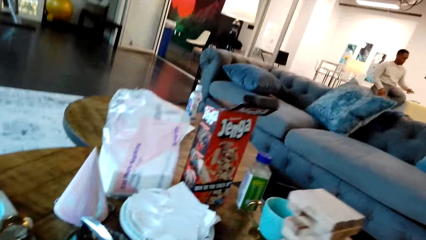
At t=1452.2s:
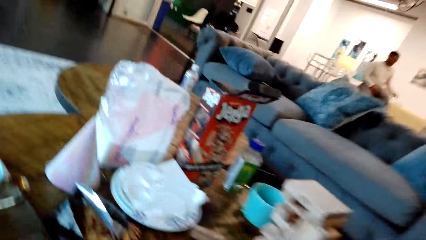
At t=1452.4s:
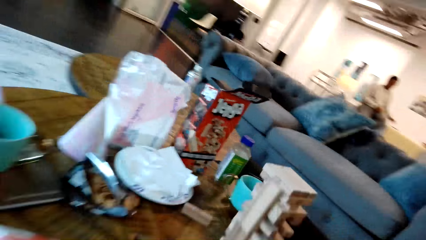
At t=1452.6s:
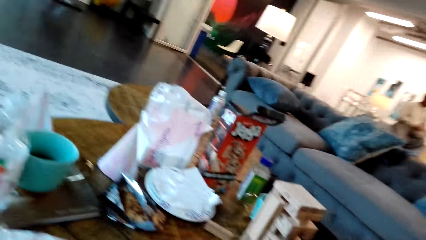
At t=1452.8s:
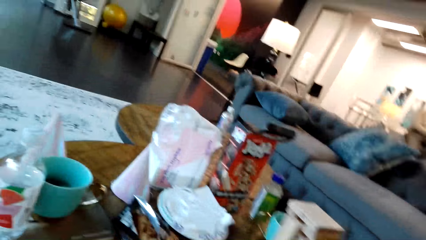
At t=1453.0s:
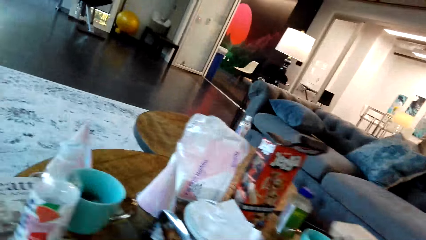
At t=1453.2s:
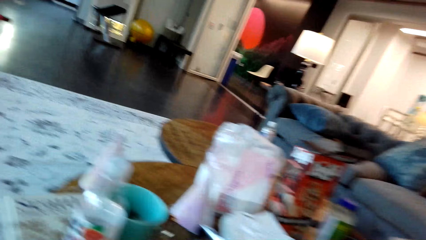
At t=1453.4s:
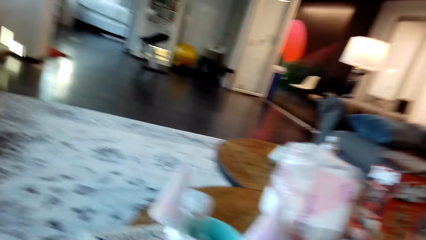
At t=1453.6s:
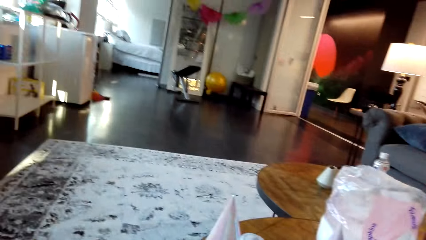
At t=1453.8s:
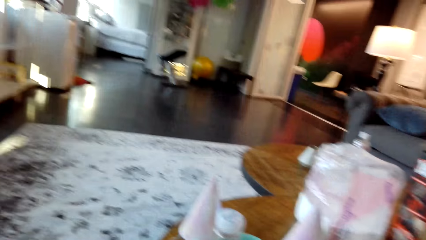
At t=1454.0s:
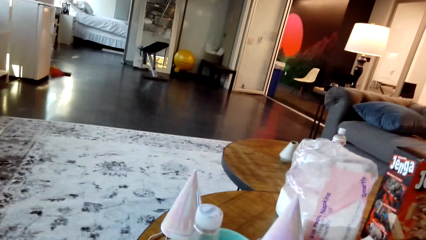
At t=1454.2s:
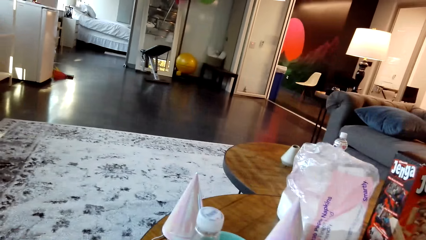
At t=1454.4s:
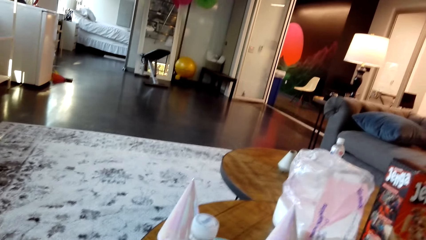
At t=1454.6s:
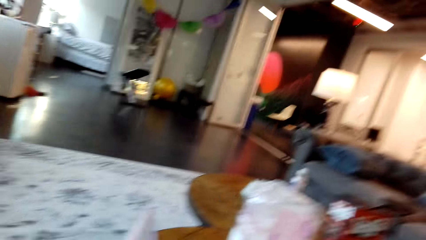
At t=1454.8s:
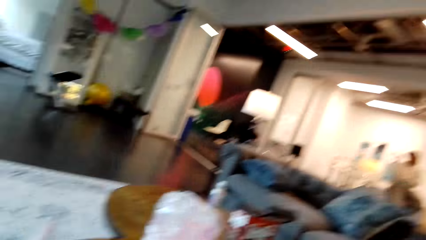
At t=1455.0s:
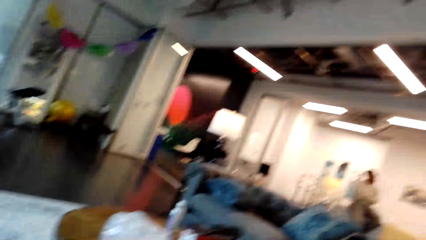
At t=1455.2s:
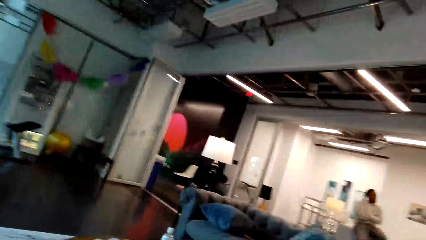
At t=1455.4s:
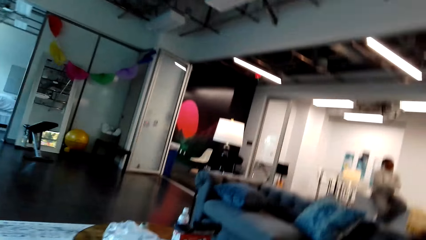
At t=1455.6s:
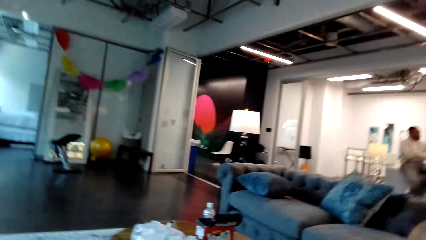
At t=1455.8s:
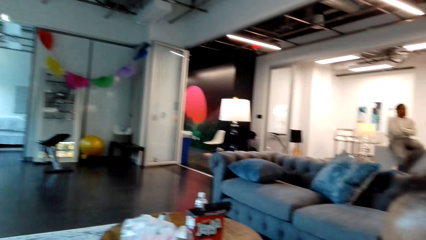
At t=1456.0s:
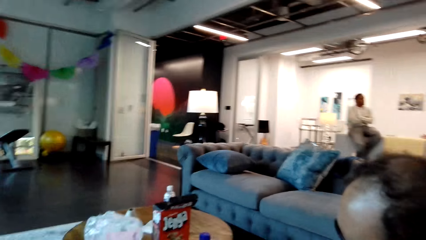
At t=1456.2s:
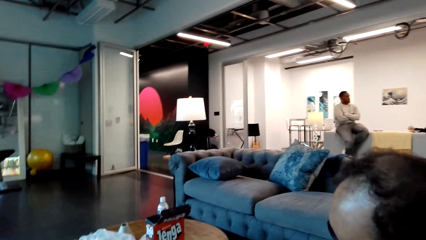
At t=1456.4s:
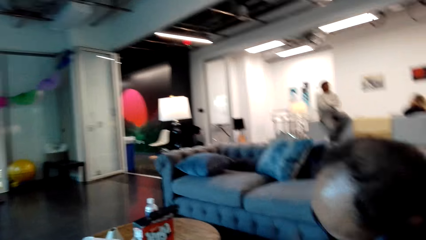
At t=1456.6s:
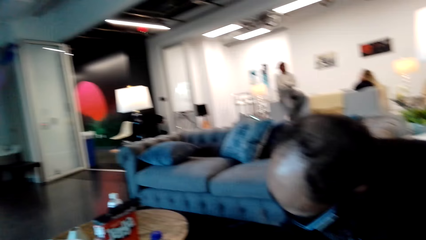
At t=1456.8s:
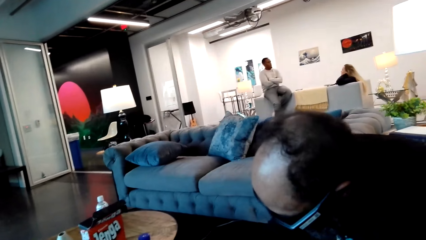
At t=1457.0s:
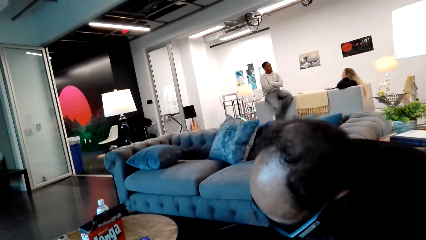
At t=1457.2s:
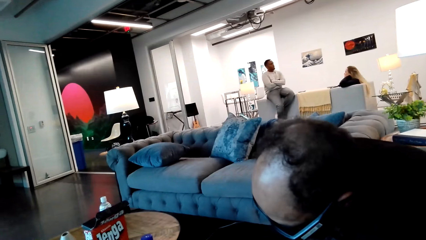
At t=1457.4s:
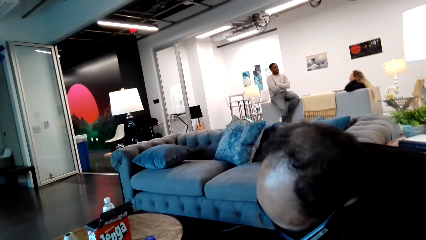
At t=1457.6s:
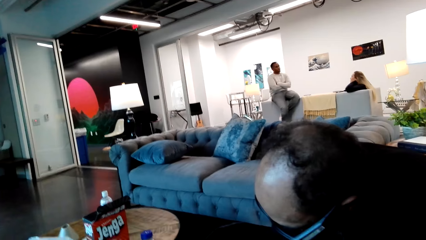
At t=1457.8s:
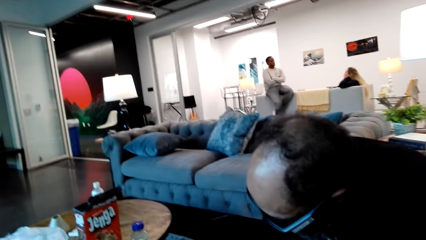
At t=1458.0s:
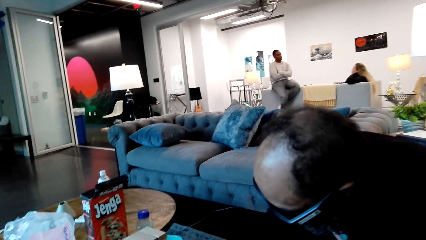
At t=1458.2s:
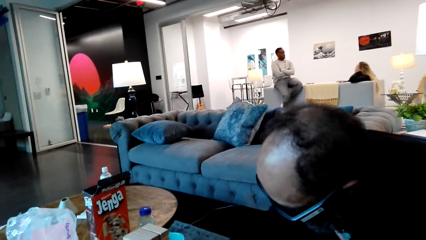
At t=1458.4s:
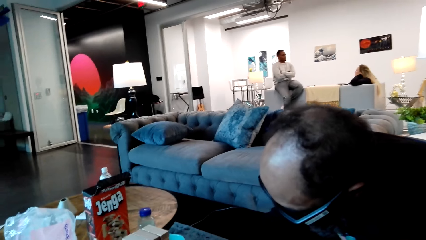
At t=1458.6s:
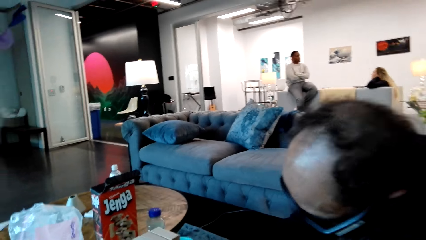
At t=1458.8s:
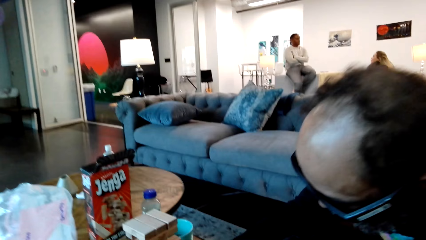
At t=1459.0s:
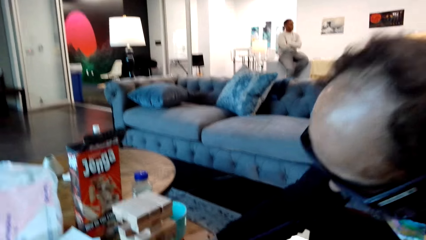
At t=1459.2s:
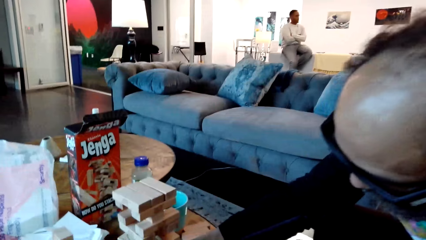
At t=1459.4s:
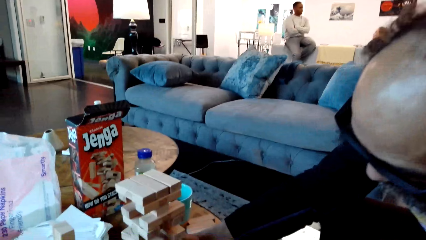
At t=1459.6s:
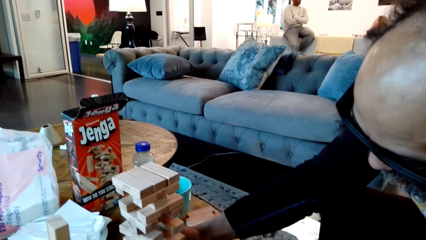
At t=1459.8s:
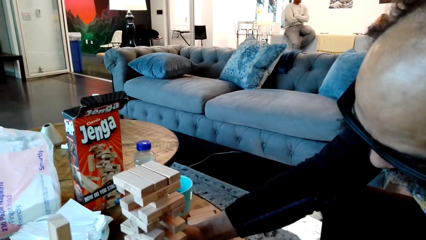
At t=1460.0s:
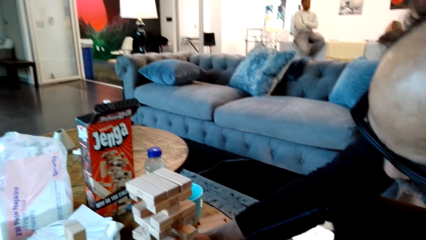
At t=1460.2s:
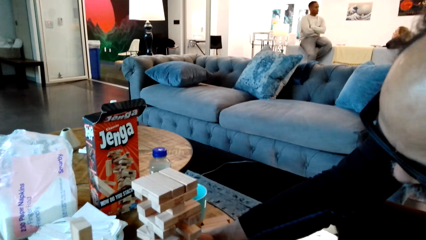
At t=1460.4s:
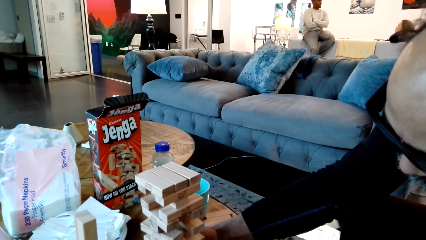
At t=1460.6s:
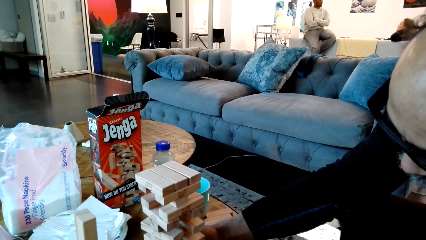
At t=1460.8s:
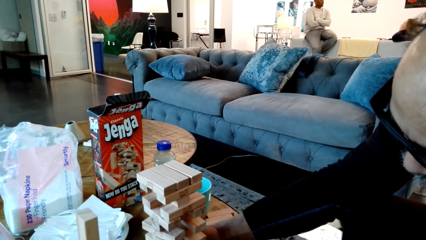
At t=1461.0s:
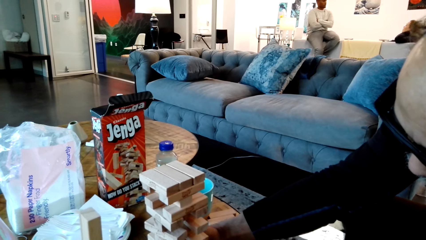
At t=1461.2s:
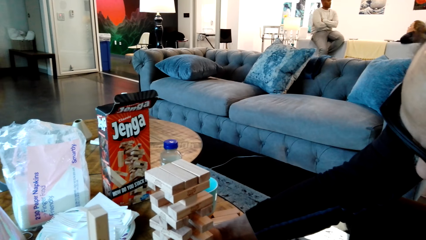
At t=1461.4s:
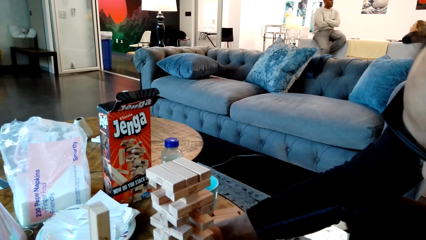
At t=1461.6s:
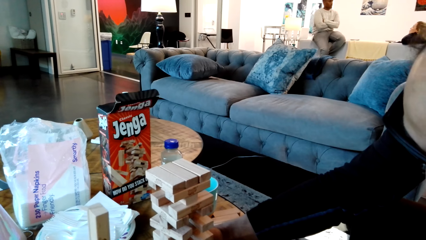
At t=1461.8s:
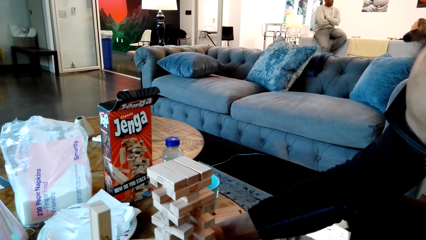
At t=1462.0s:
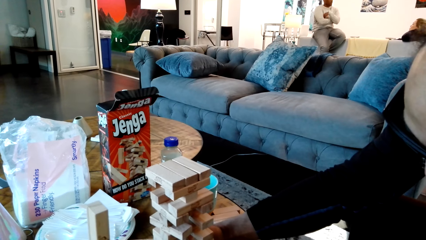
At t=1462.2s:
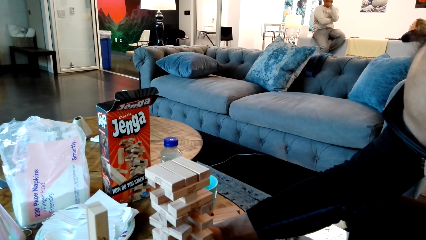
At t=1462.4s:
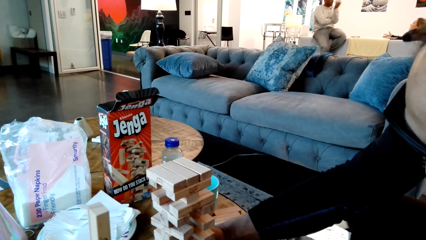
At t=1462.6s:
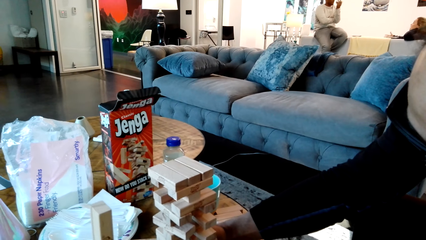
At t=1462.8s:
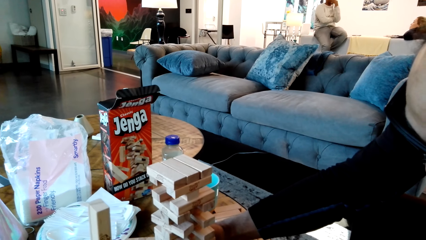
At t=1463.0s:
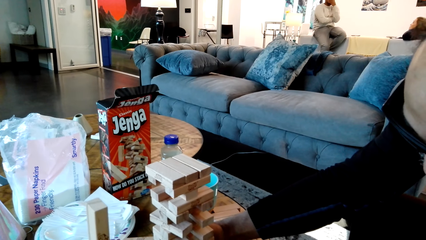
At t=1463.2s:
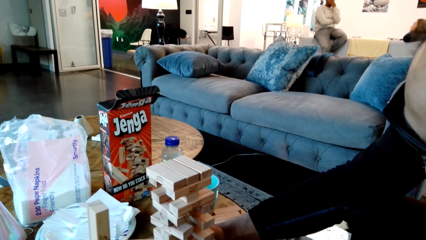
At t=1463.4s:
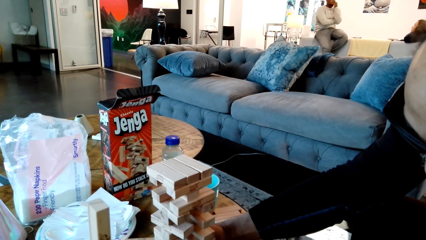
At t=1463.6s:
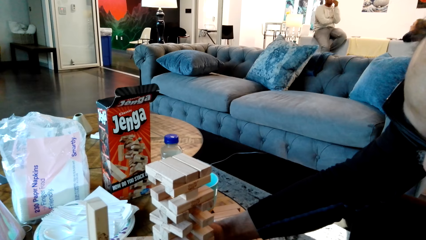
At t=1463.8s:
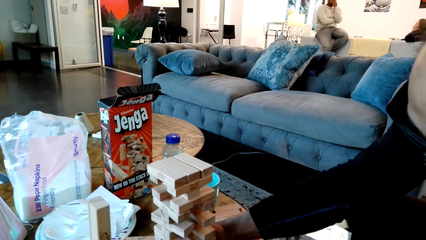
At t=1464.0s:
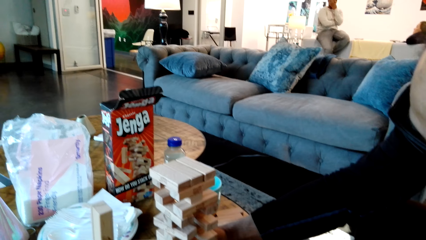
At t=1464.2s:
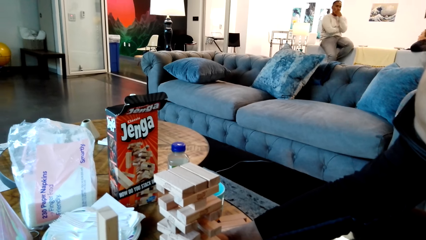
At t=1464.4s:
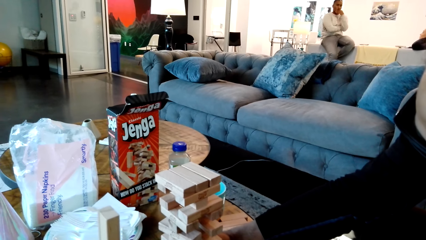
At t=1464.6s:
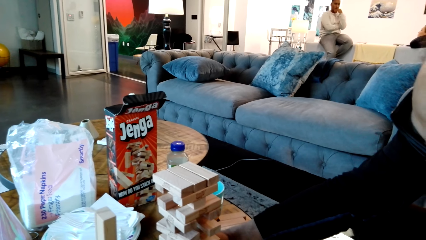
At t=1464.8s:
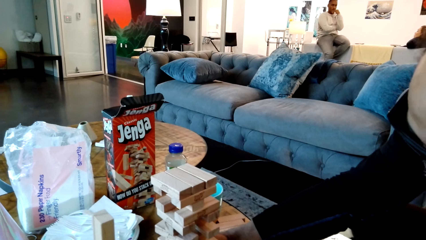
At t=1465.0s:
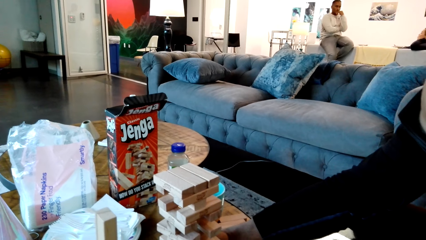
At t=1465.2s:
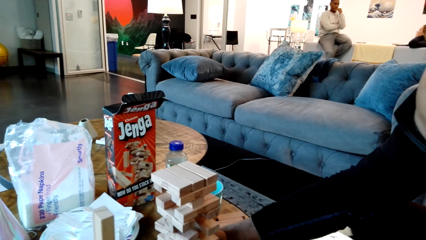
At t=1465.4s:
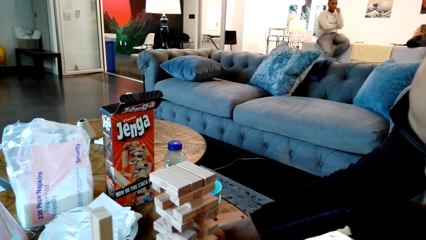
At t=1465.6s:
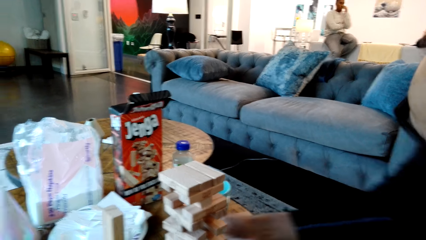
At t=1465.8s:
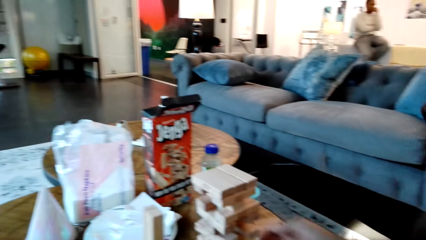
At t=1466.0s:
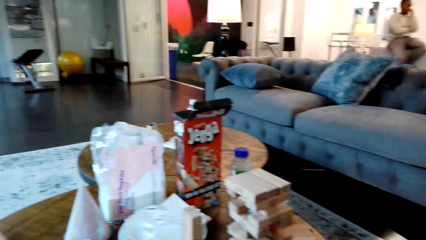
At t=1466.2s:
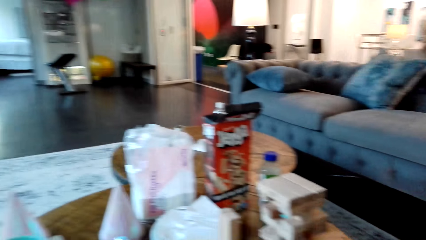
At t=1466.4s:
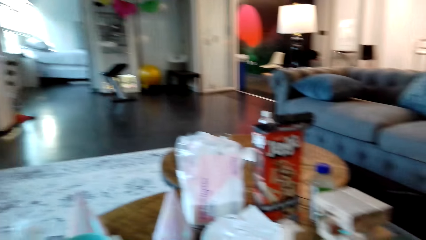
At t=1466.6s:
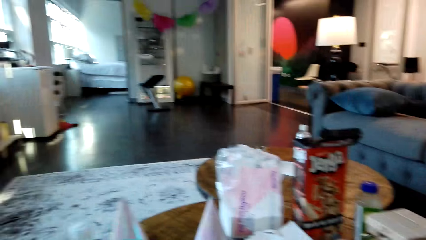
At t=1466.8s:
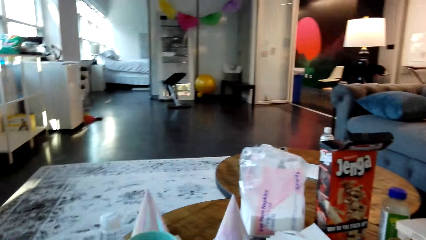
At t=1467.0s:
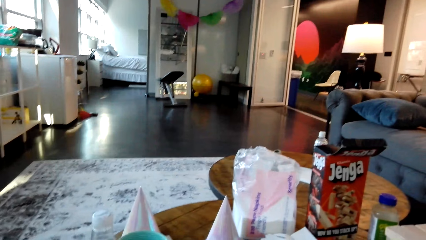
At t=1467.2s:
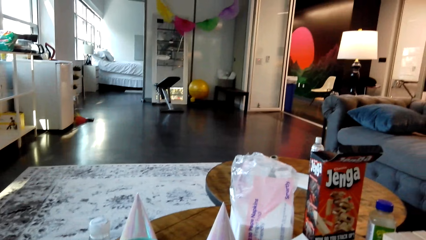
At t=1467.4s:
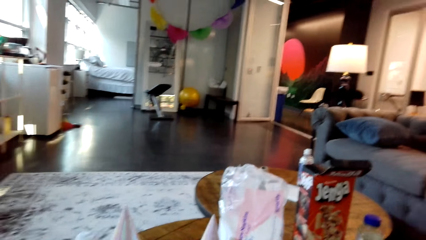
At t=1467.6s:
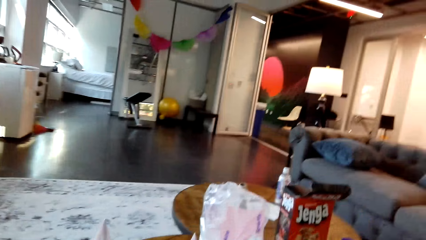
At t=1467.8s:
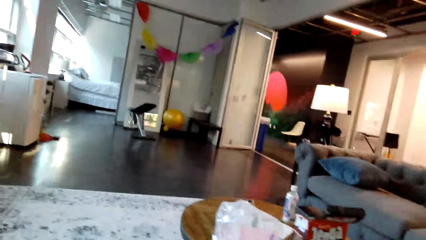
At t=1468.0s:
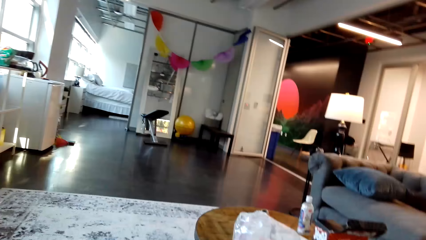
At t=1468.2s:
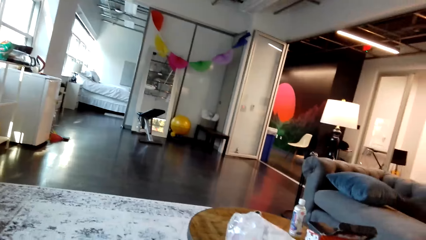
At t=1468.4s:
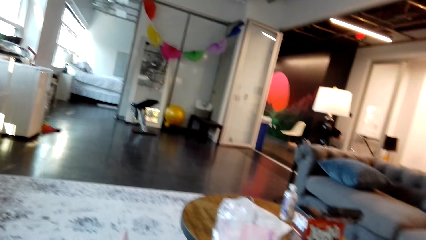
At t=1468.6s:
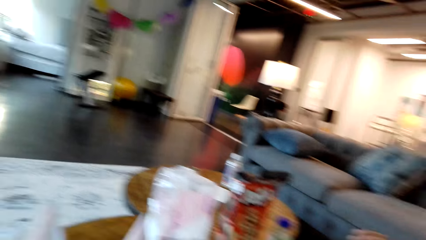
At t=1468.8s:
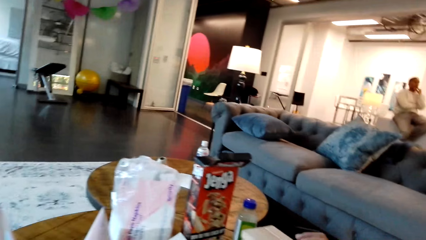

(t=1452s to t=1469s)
The camera wearer looks around the house. A man looks at the blocks. The camera wearer looks at the blocks. They hold the block. The man picks a Jenga block from the other Jenga blocks.
